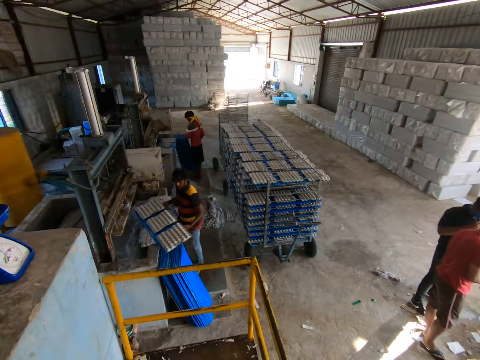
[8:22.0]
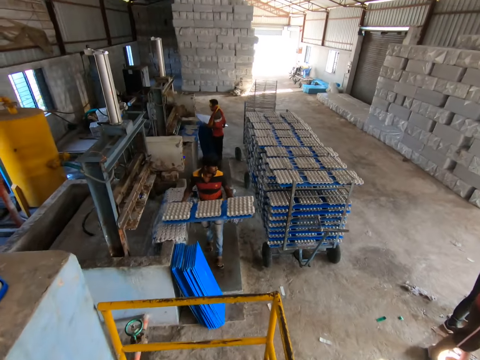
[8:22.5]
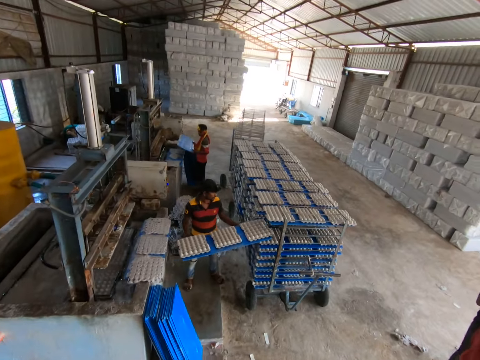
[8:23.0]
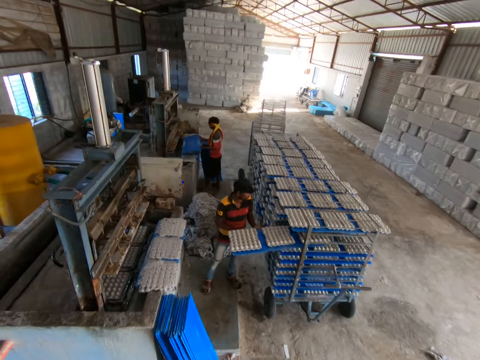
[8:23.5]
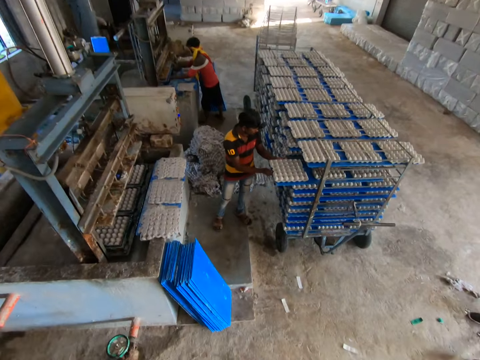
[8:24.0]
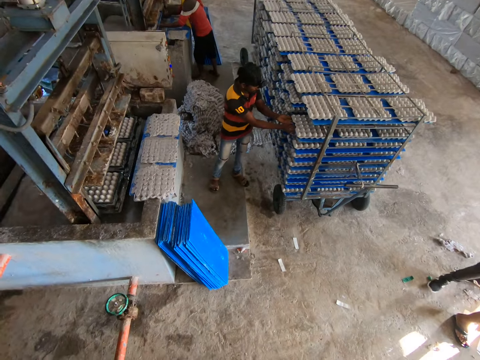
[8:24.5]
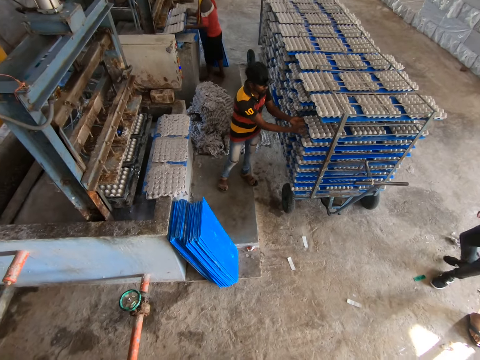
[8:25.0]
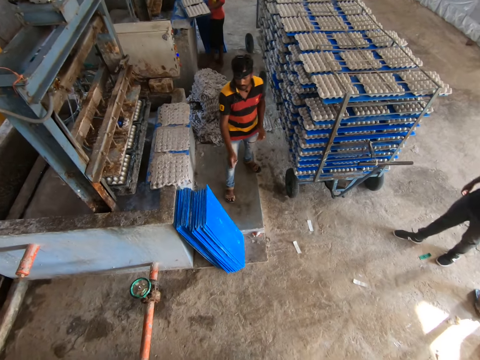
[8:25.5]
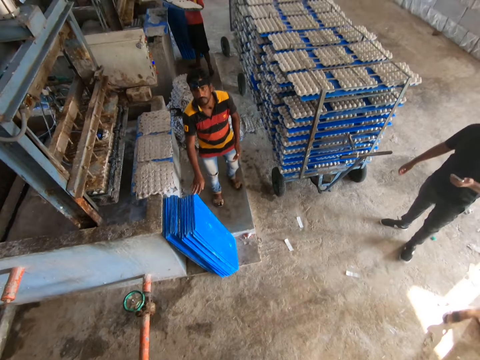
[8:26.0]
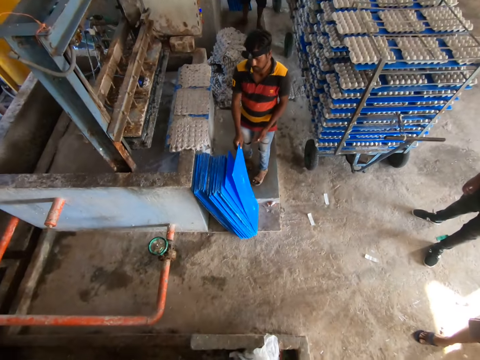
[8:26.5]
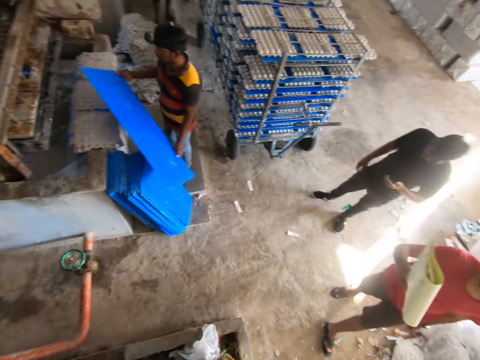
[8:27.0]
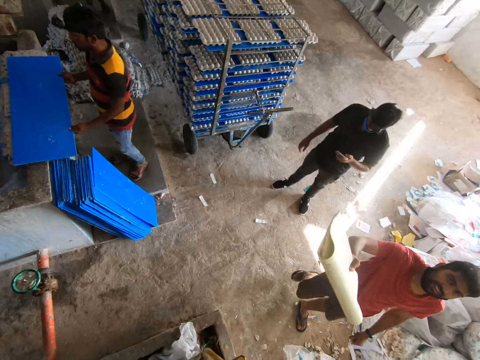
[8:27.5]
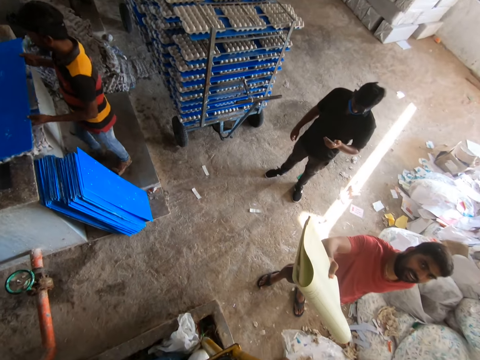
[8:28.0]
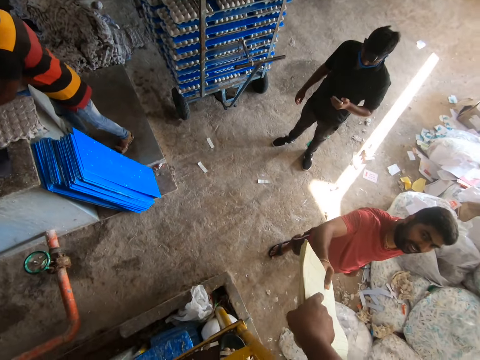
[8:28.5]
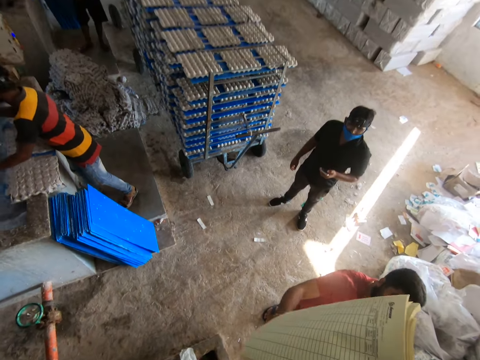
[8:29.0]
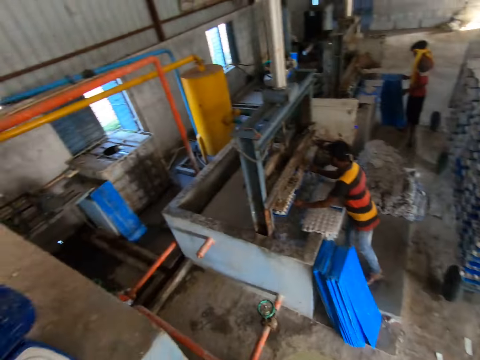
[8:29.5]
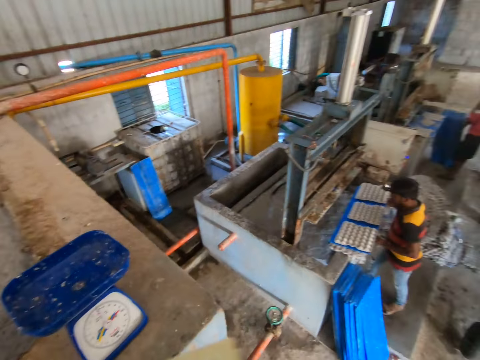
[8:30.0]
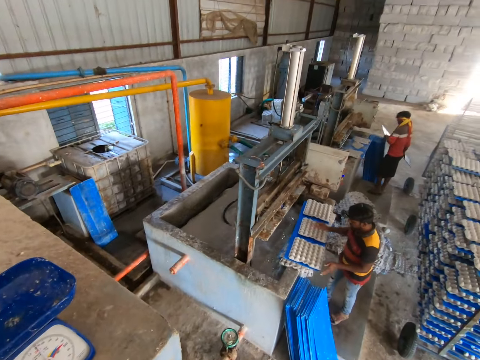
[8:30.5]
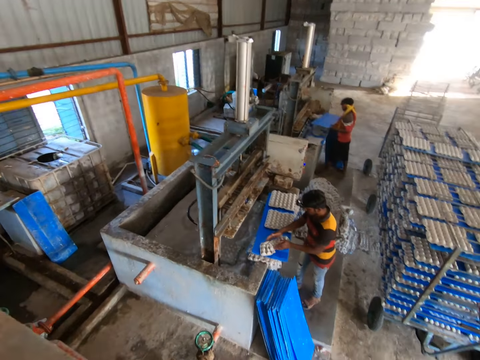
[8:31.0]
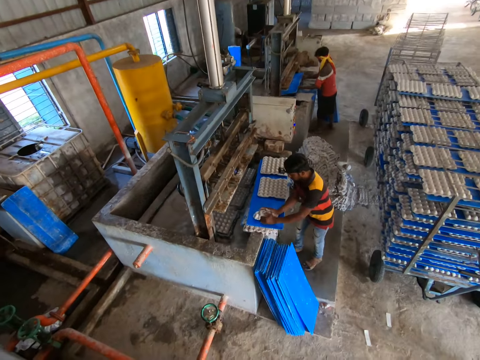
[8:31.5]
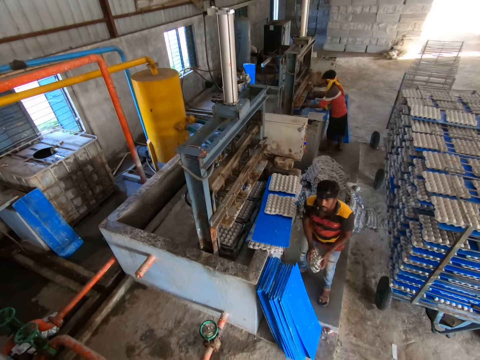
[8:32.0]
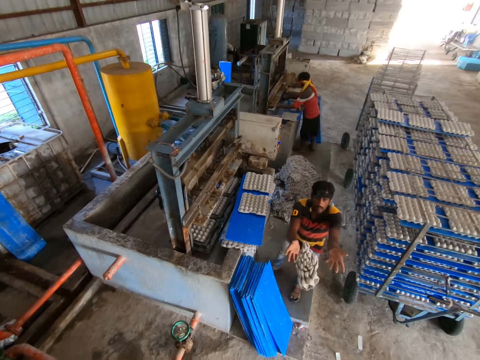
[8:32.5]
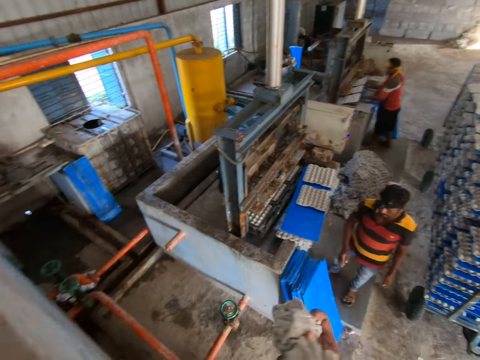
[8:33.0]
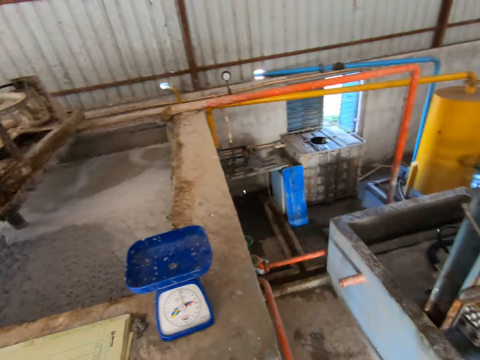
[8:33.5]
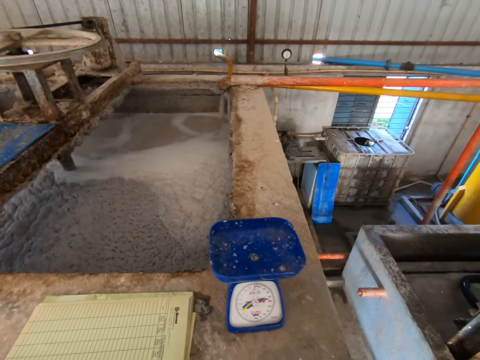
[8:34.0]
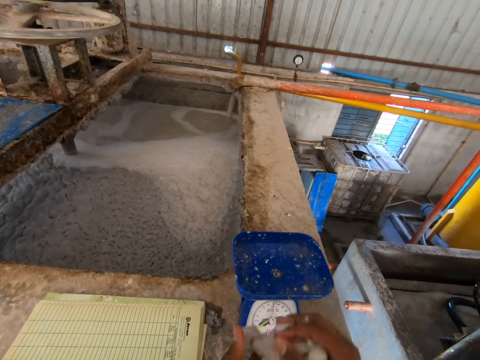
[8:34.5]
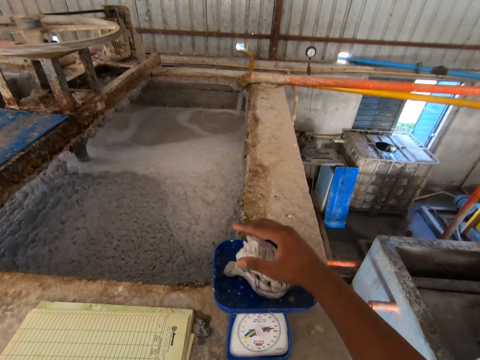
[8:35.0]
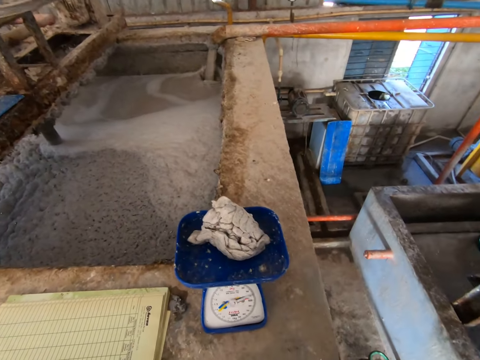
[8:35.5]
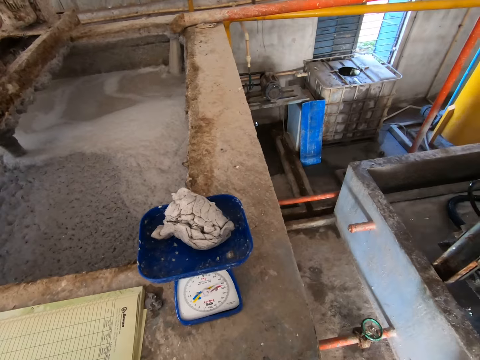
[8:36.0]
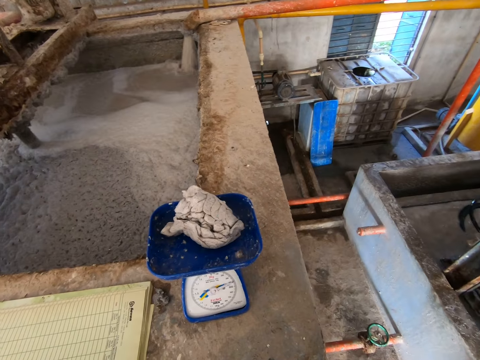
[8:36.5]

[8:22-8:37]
A man places the tray in a shelf with both hands. Another man picks up a tray by the fence with his right hand. The other man holds the tray with both hands and places the tray on some egg carton with both hands. A third man interacts with the camera wearer. The third man transfers a file in his right hand to the camera wearer. The second man places the tray in the egg carton making machine with both hands. The camera wearer receives the file from the third man with his right hand. The second man carries the tray filled with egg carton from the egg carton making machine with both hands. The camera wearer places the file on the pond fence with his right hand. The first man picks up a tray by the fence with both hands. The second man squeezes an egg carton on the tray with both hands. The first man places the tray in the egg carton making machine with both hands. The second man throws the squeezed egg carton to the camera wearer with both hands. The first man carries the tray filled with egg carton from the egg carton making machine with both hands. The camera wearer catches the squeezed egg carton with his right hand. He places the squeezed egg carton on a scale with his right hand.

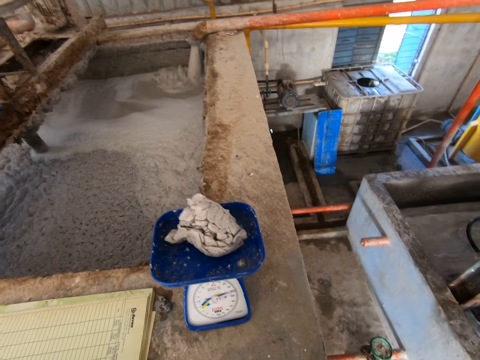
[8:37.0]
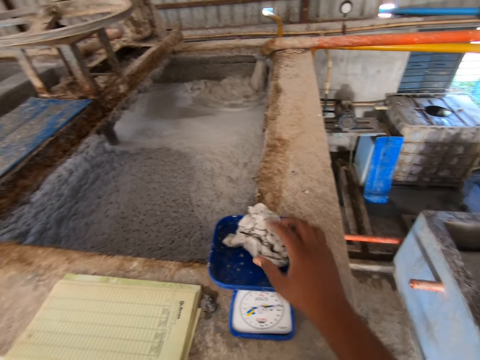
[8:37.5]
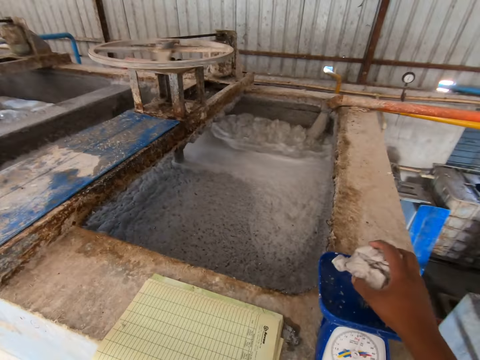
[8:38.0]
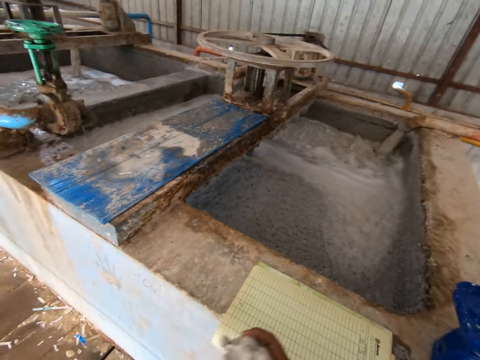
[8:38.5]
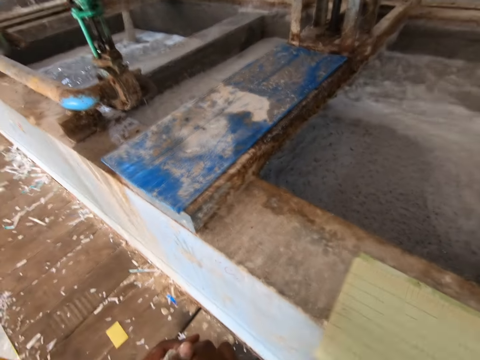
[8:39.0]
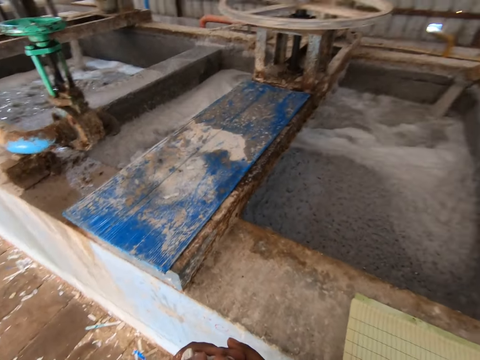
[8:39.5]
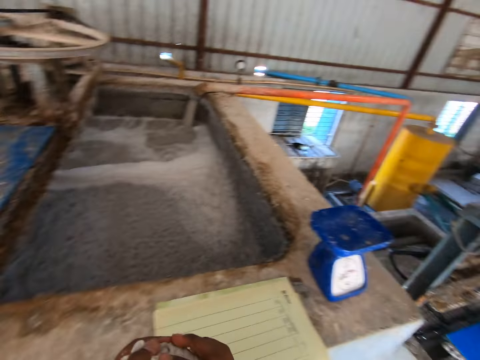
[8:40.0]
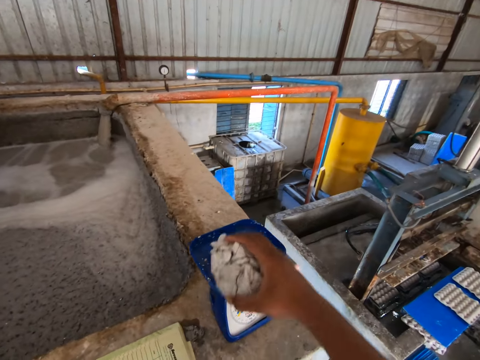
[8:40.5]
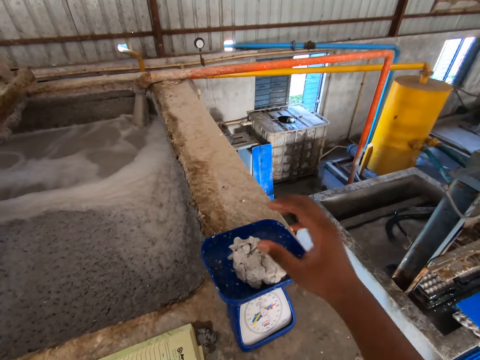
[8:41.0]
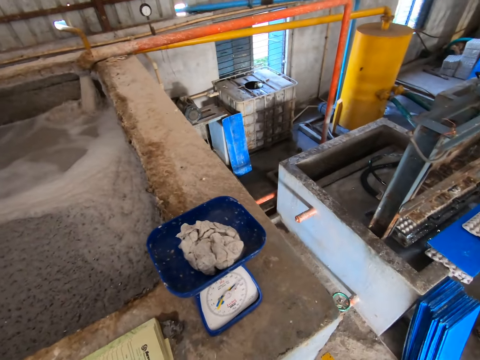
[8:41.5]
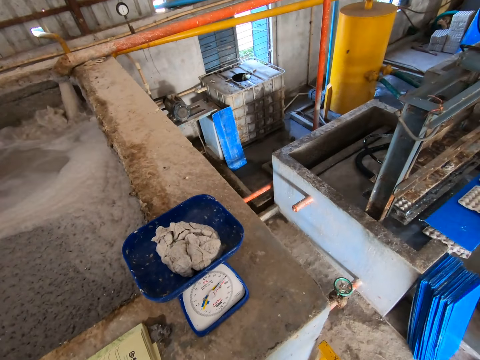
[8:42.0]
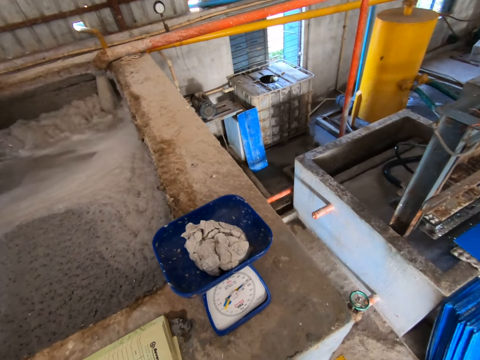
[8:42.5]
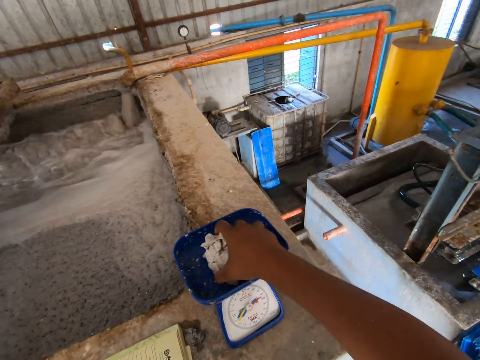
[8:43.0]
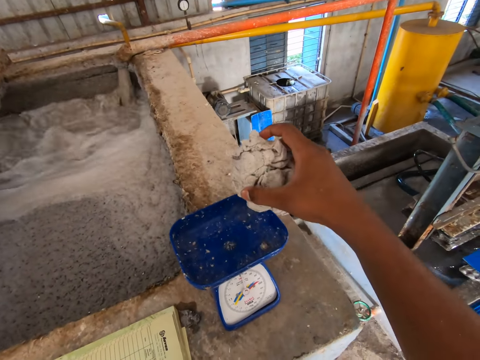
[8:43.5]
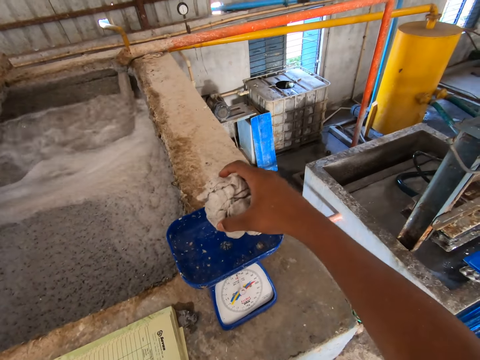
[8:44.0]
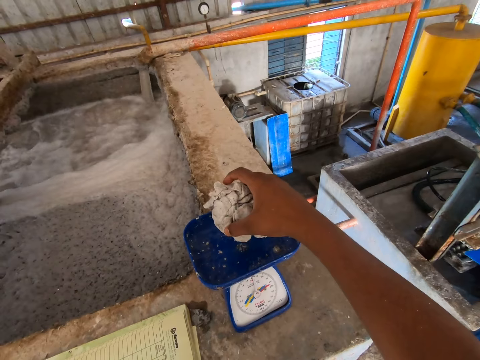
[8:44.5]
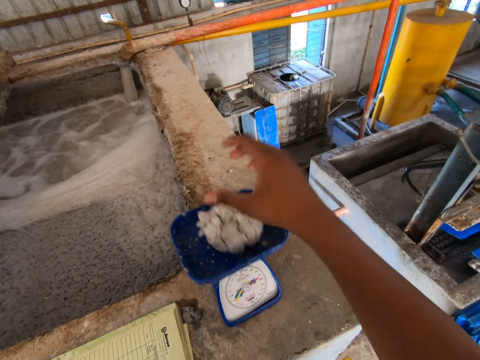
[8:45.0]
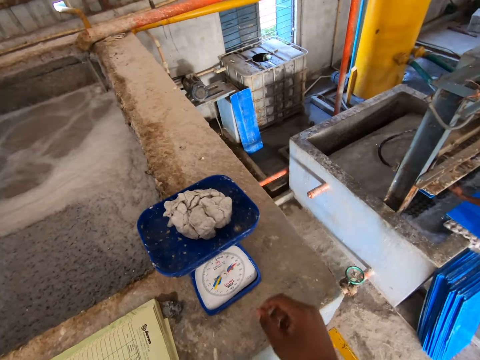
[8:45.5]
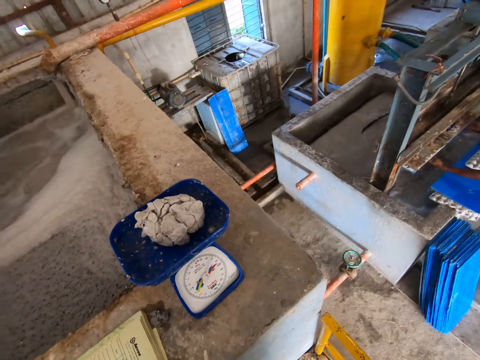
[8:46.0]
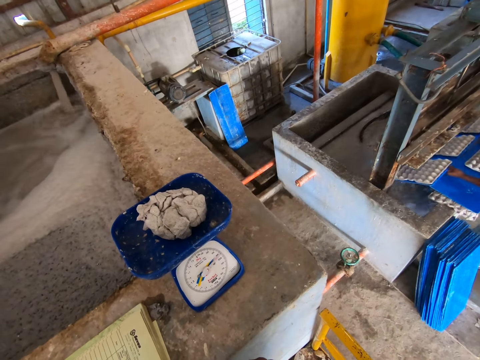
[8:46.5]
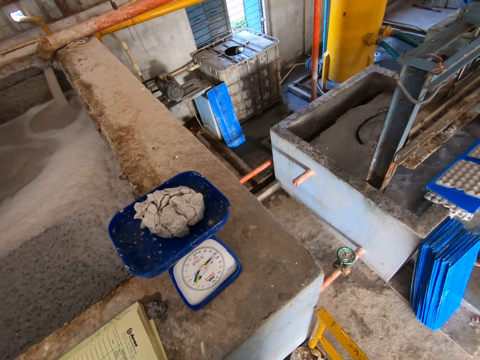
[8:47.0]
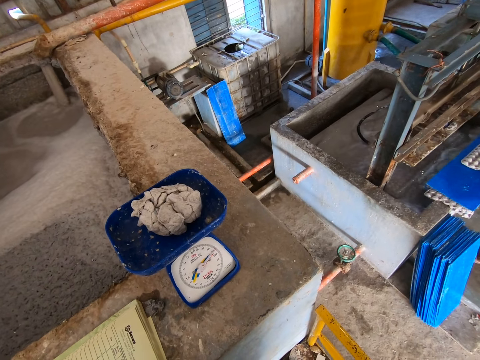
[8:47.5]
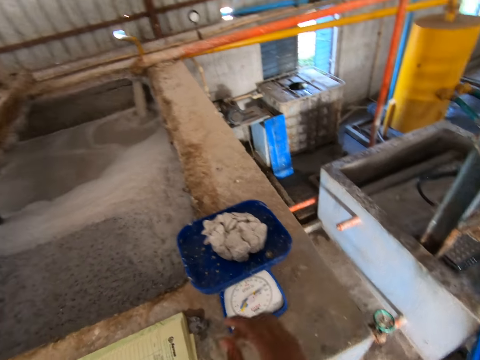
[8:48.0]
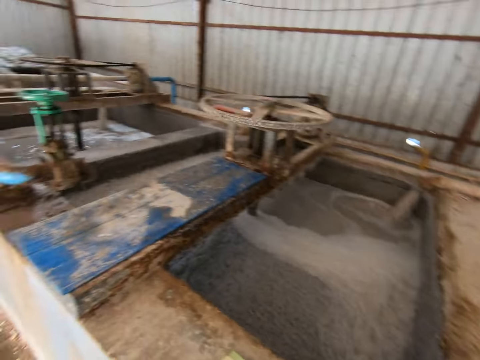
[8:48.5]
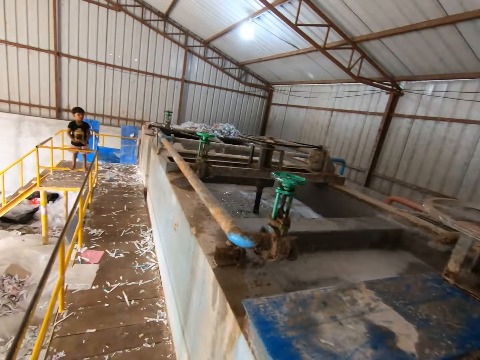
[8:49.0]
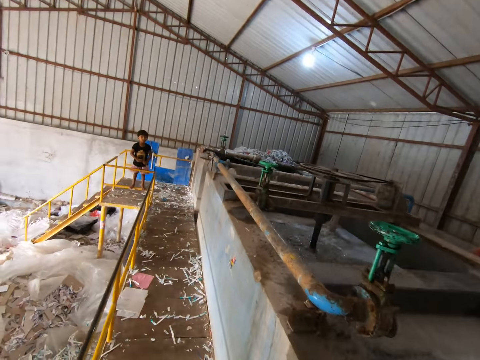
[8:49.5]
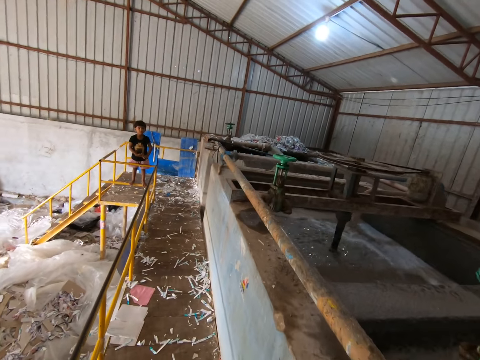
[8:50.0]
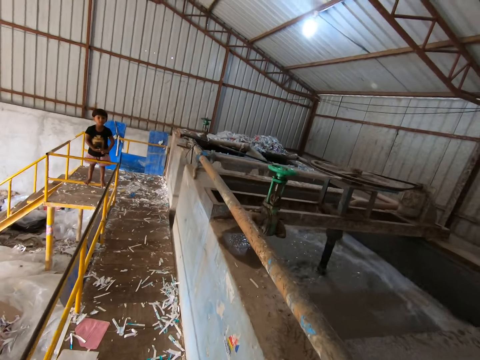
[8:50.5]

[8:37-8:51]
The camera wearer picks up the squeezed egg carton on the scale with his right hand. He rolls the squeezed egg carton with both hands. He places the squeezed egg carton on the scale with his right hand. He picks up the squeezed egg carton on the scale with his right hand. A man places the tray in the egg carton making machine with both hands. The camera wearer drops the squeezed egg carton on the scale with his right hand. The man carries the tray filled with egg carton from the egg carton making machine with both hands. The camera wearer picks up the squeezed egg carton on the scale with his right hand. He walks round the pond.
